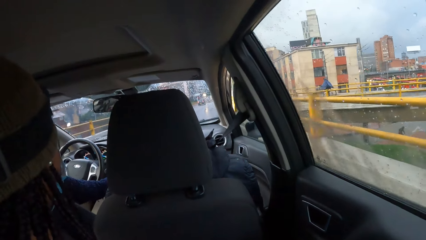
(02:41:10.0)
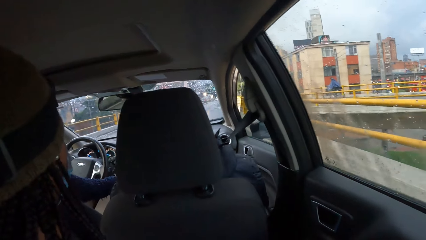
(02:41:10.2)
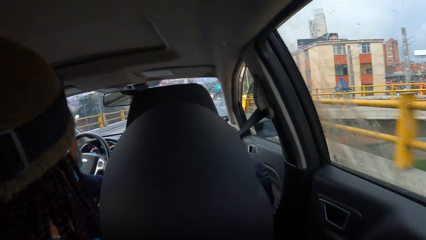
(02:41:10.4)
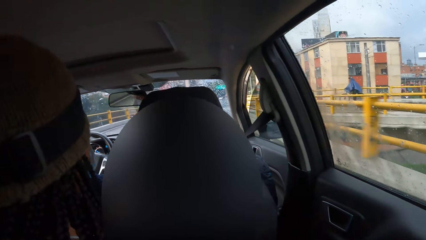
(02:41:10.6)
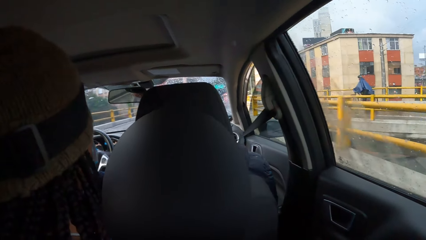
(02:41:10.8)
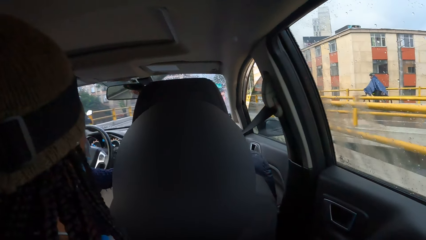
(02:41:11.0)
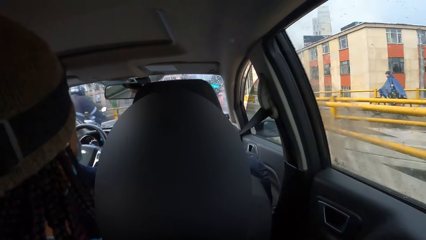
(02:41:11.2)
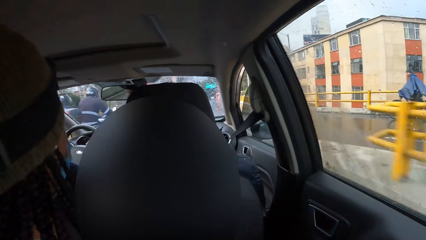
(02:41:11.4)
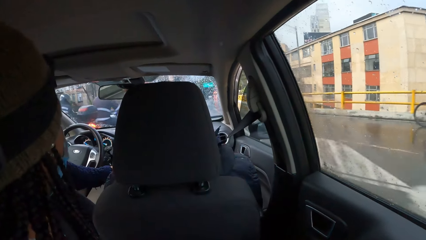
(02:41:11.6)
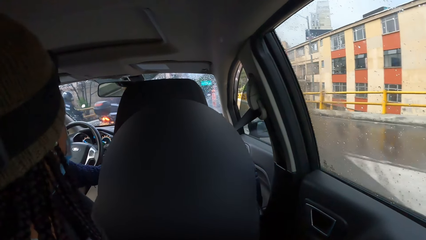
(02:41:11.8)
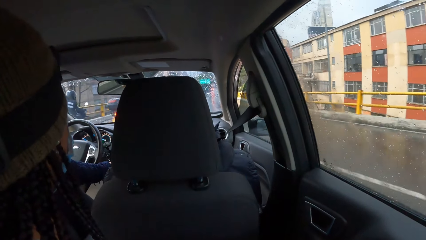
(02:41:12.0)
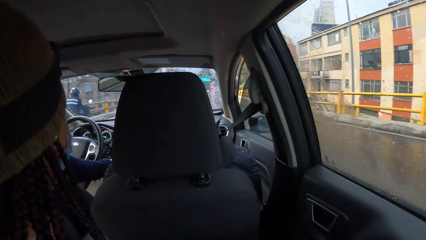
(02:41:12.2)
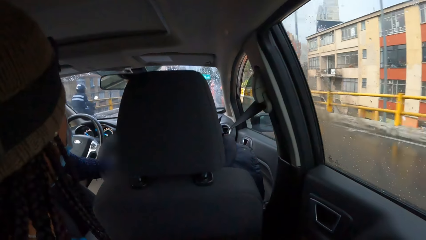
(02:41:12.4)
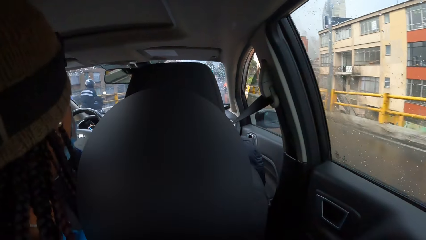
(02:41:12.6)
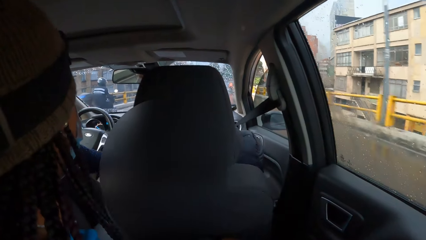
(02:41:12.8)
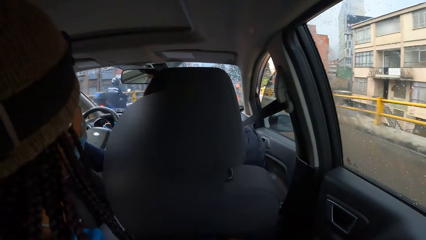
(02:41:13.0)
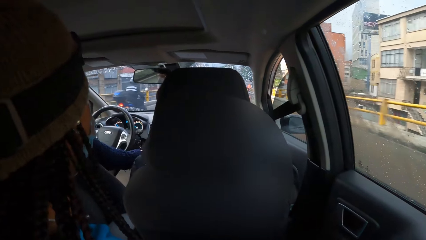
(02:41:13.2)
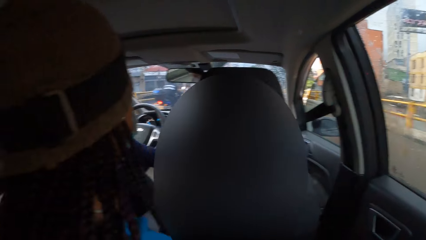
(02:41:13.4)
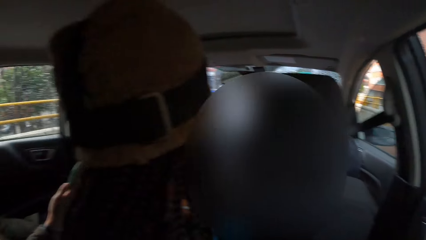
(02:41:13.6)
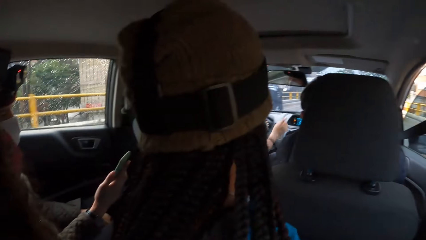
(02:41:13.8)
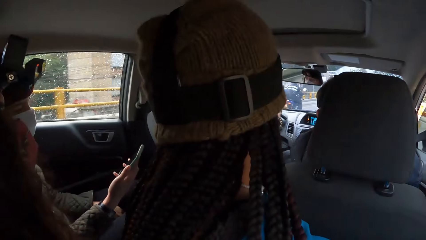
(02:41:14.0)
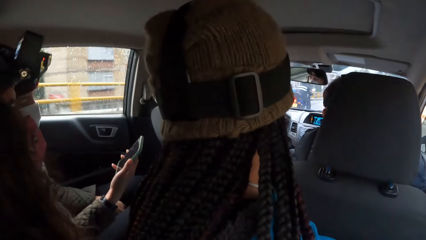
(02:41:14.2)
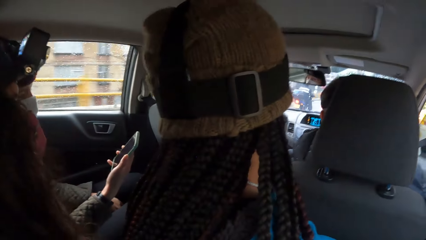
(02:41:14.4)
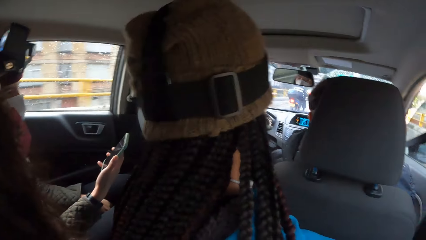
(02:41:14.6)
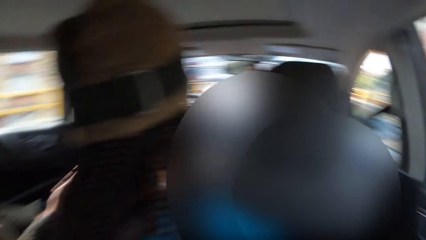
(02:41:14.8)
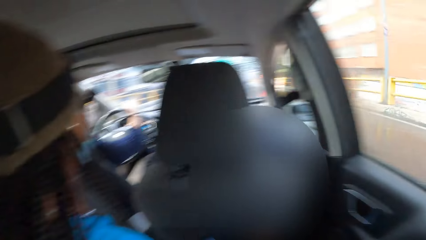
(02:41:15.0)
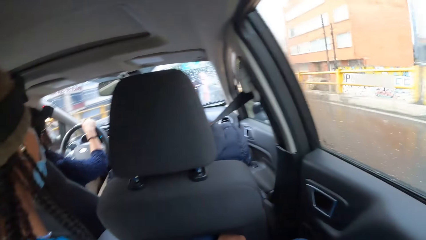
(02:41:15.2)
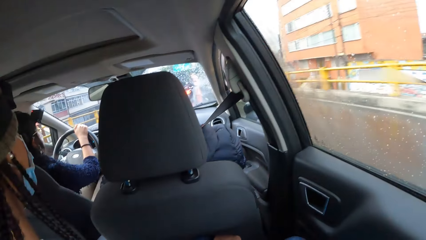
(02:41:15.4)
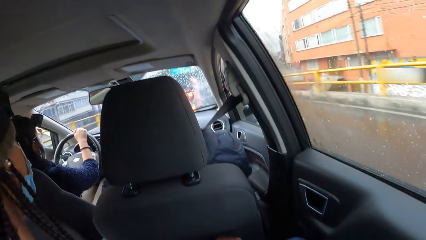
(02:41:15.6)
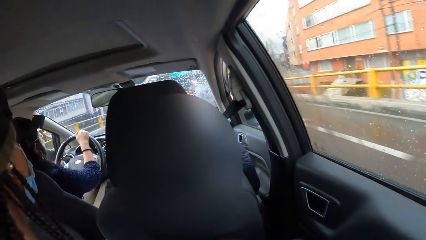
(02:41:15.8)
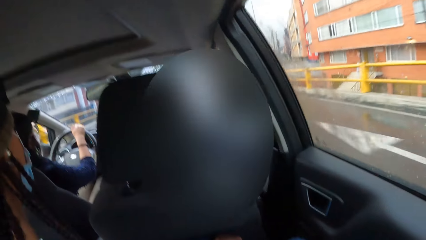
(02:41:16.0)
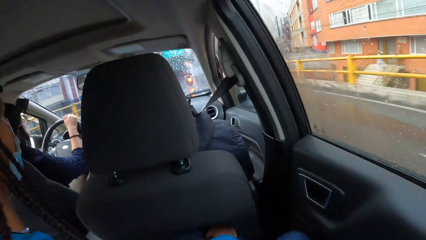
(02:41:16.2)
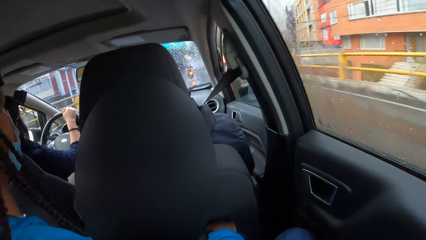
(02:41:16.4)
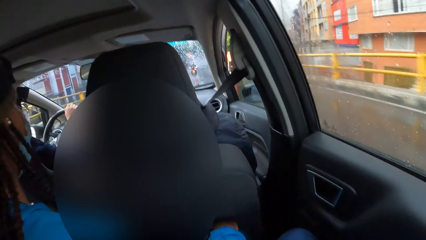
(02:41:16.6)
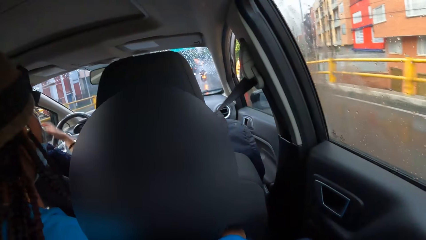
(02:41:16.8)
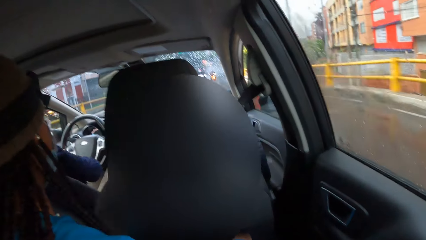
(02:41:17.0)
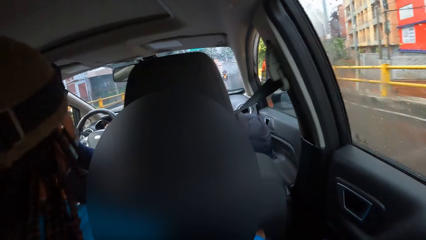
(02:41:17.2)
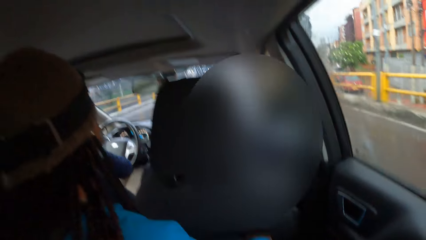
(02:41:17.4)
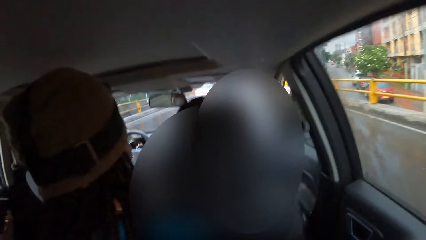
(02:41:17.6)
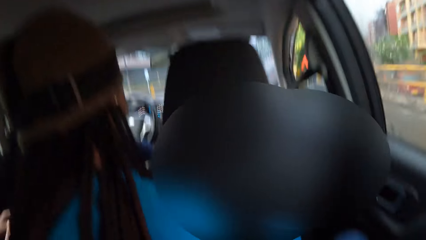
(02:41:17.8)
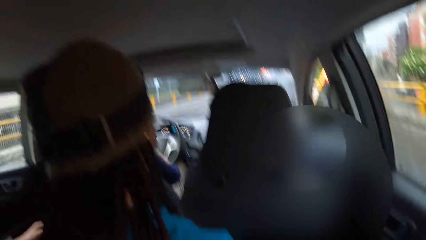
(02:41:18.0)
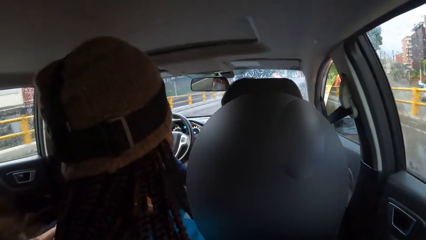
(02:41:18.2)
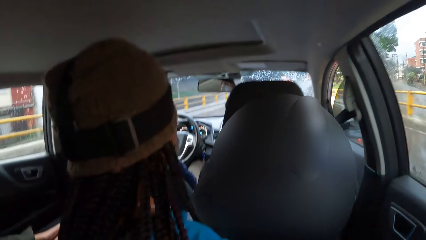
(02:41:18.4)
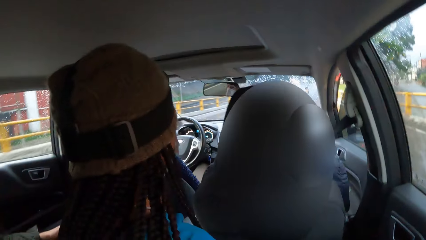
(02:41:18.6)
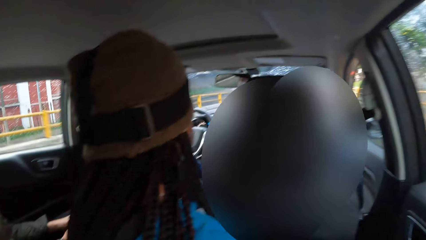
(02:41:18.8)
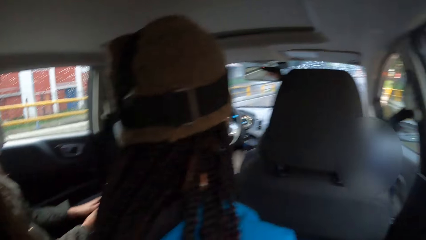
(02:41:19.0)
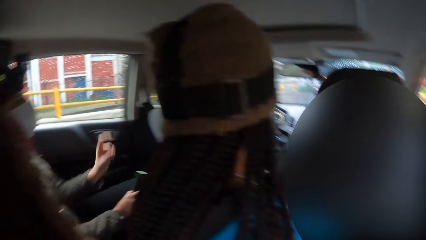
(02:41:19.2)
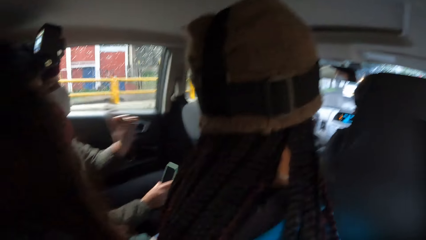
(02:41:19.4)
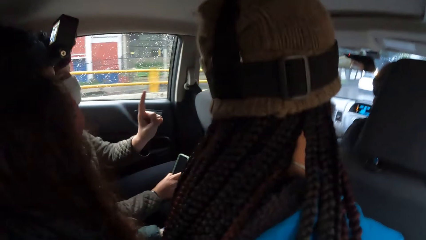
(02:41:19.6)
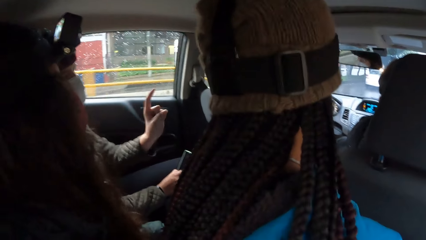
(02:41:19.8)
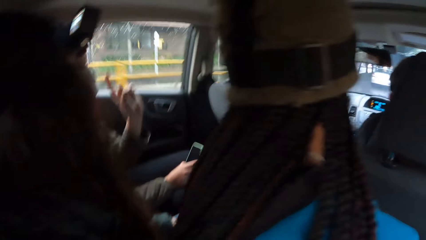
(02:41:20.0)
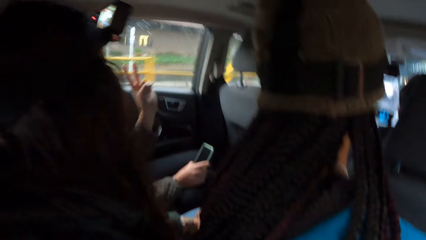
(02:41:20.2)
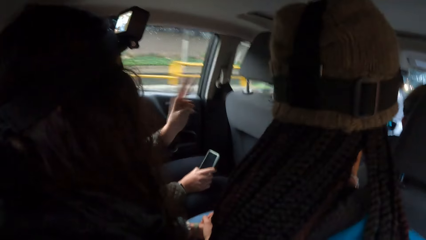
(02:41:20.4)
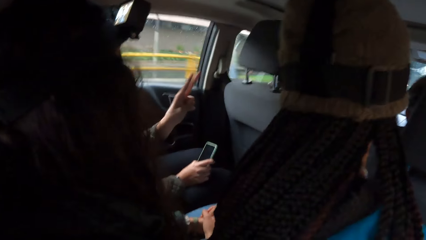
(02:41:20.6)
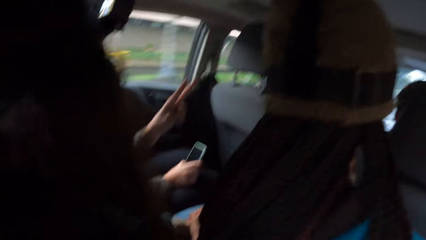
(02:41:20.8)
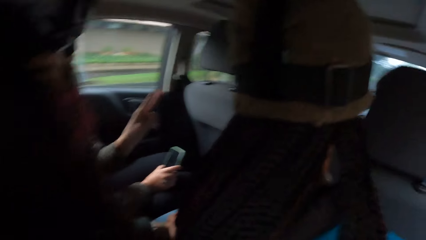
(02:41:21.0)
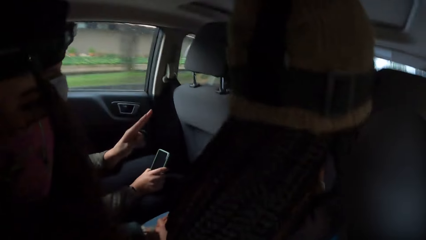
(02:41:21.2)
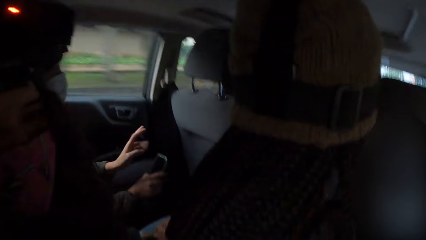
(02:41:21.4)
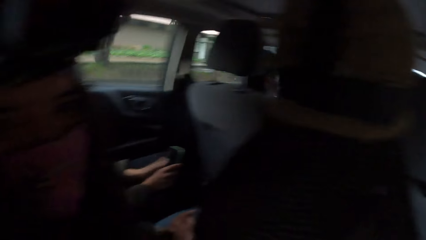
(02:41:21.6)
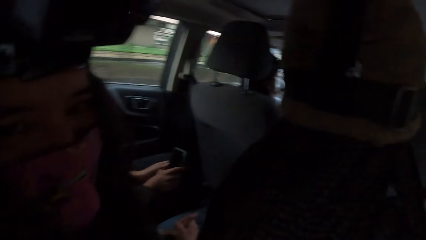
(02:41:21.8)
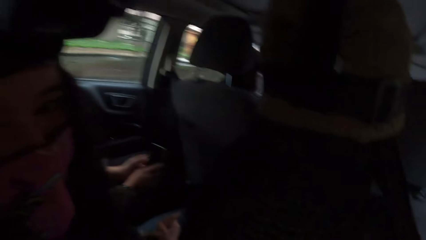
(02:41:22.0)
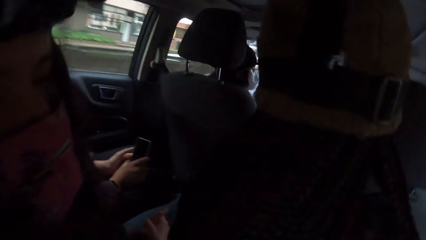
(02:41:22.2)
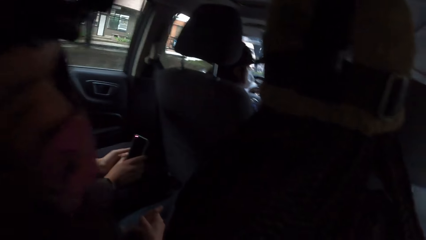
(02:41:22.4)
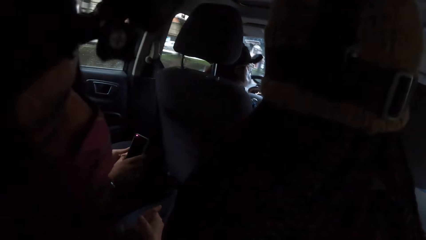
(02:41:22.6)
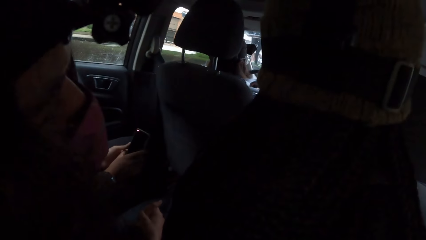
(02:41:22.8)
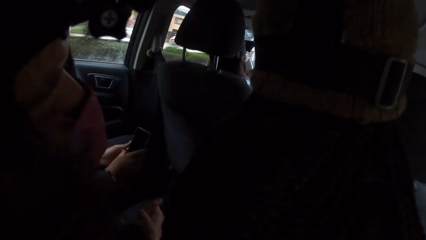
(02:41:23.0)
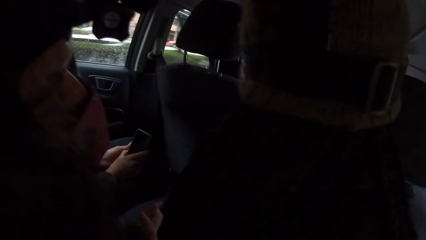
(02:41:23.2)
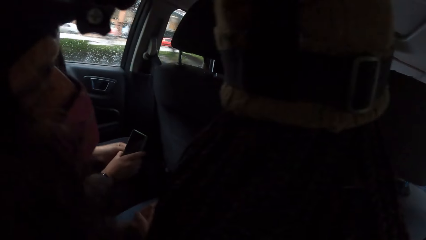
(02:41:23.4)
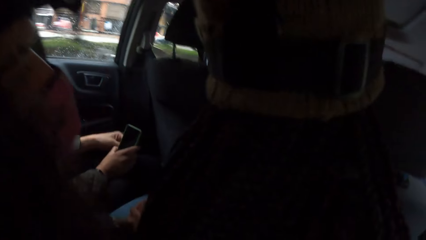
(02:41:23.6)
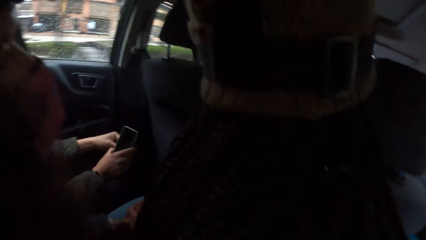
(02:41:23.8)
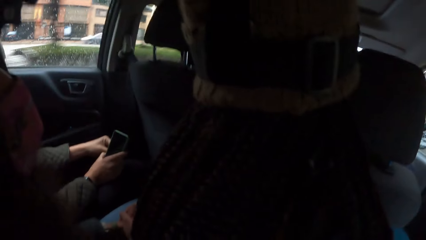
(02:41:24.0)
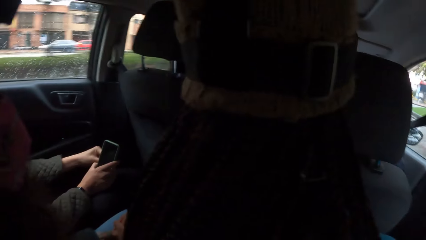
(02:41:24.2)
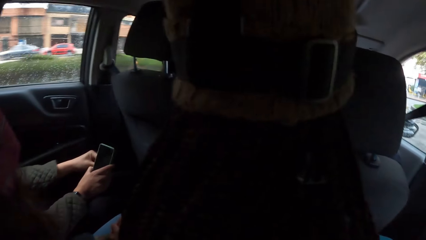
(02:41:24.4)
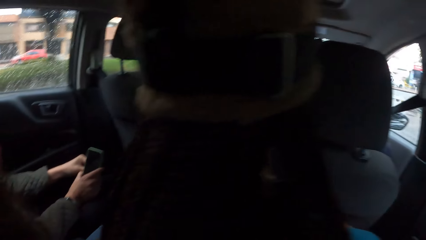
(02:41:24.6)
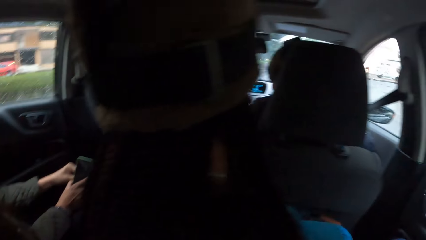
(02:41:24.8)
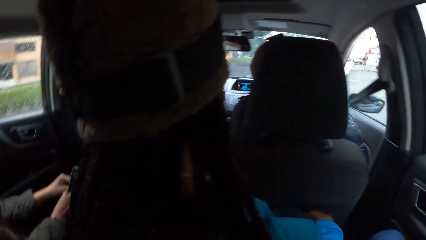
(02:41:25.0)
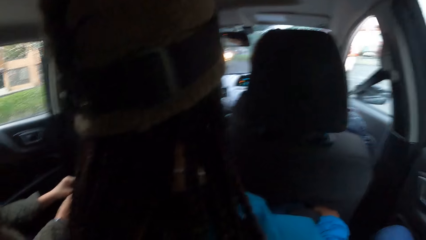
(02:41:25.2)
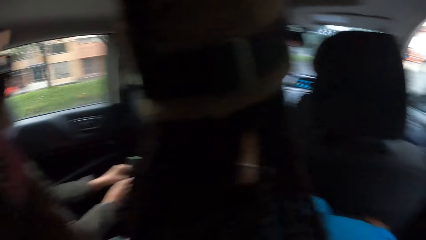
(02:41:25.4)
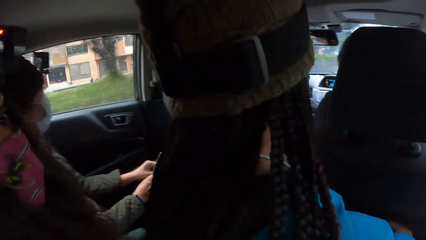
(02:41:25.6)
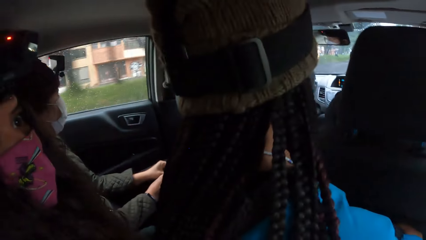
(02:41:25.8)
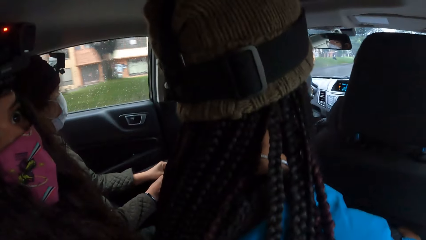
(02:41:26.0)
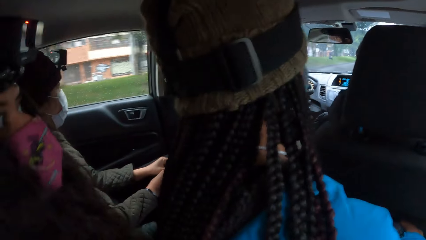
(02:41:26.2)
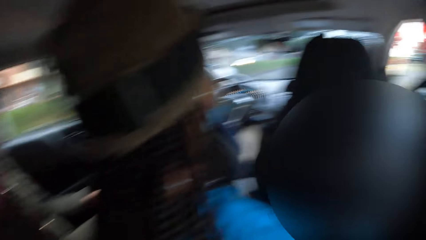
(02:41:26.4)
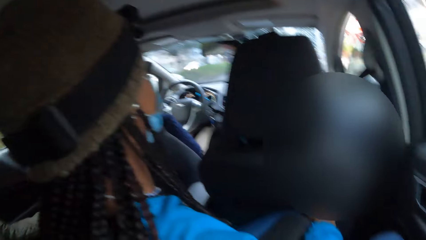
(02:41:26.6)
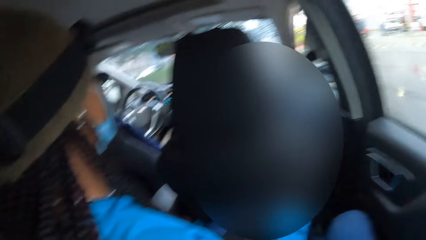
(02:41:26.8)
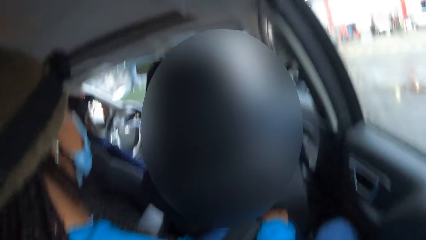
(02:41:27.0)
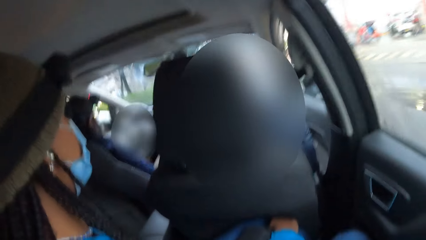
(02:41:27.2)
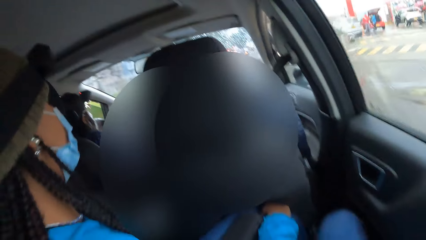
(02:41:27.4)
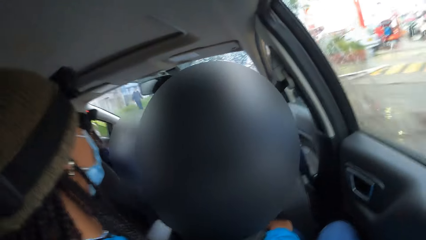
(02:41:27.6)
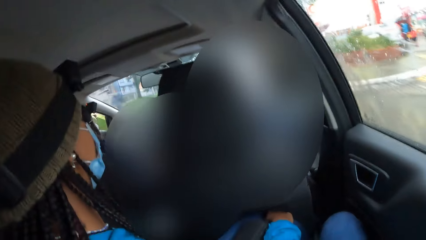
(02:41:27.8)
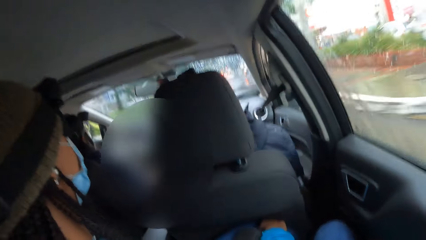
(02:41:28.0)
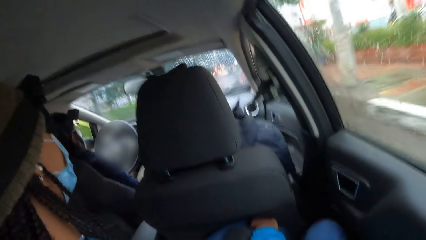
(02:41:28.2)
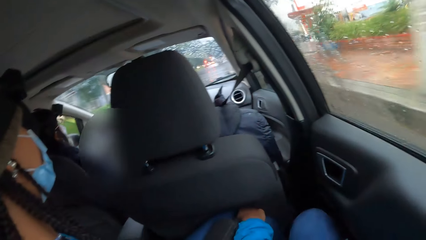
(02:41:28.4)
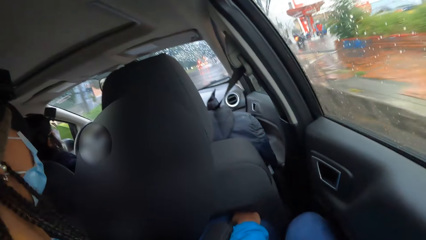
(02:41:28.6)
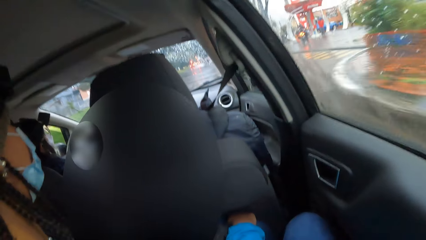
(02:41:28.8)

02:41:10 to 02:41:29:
A man looks around the road. Another man drives the car. A third man looks at the phone. A fourth man looks at the road. A fifth man looks at the road. The second man drives the car. The first man looks at the road. The third man talks to the fourth man. The fourth man looks around the car. The fifth man looks around the road. The second man drives the car. The camera wearer looks around the road.
